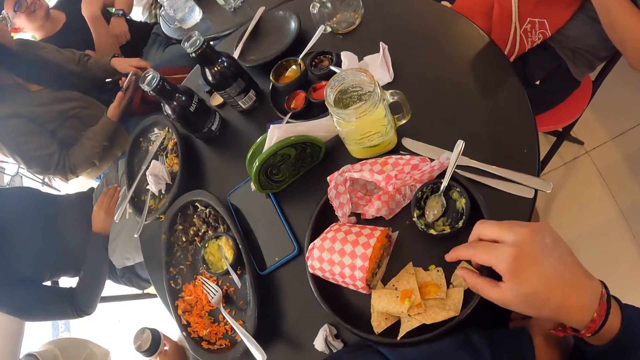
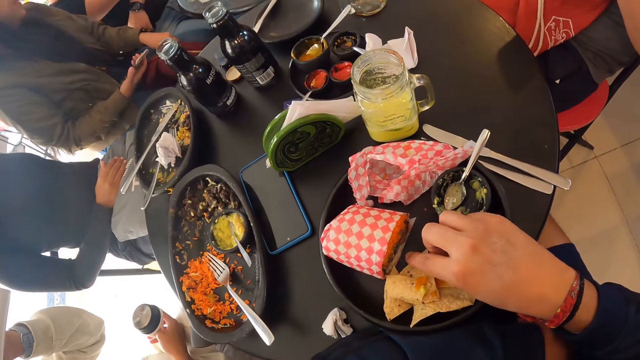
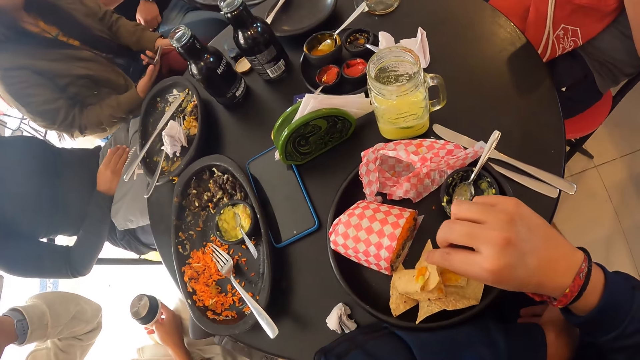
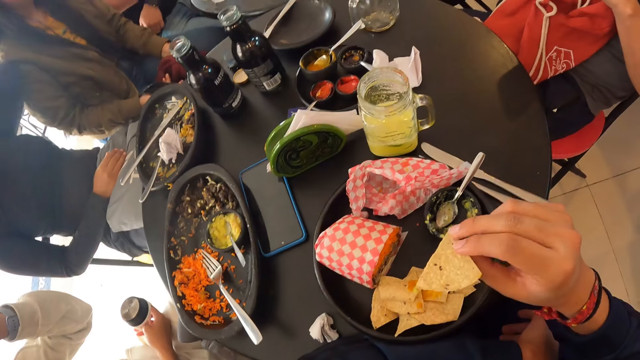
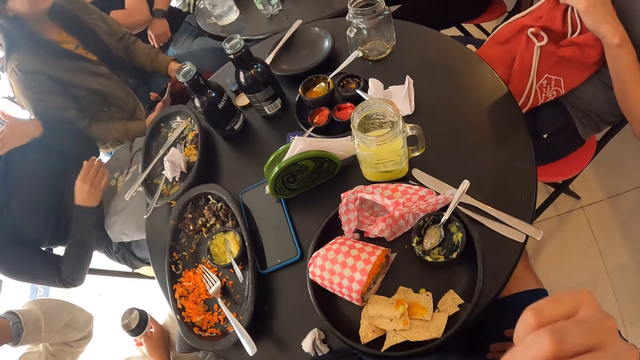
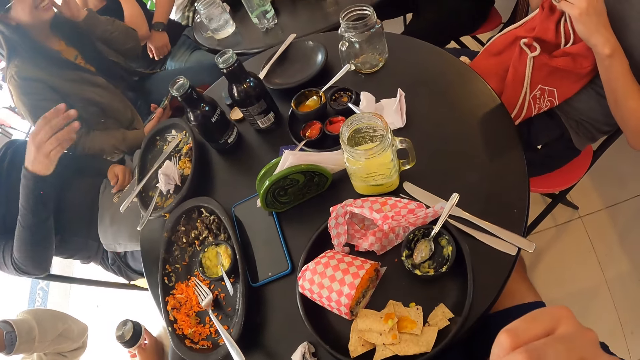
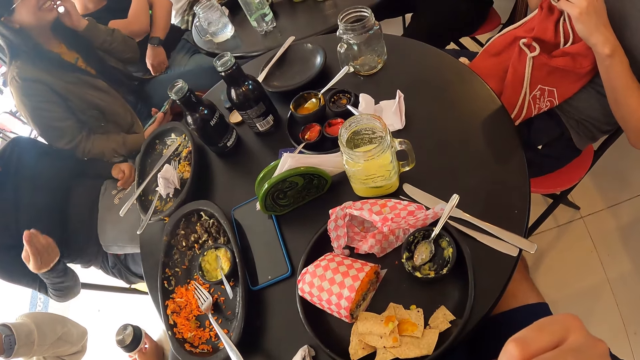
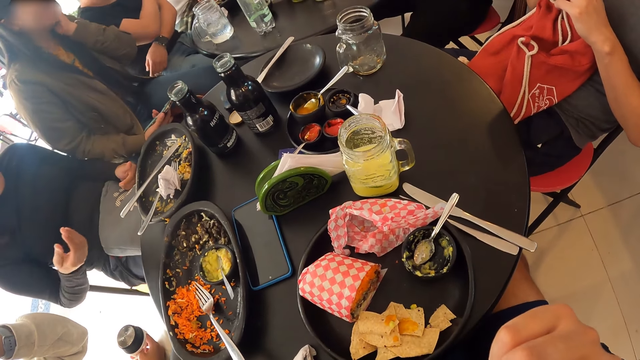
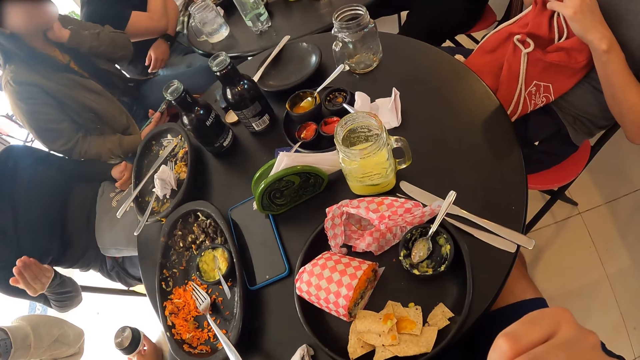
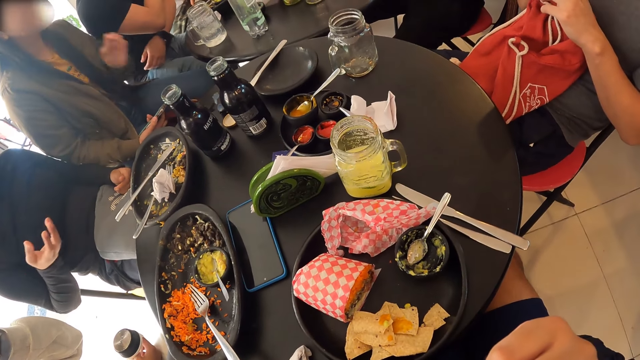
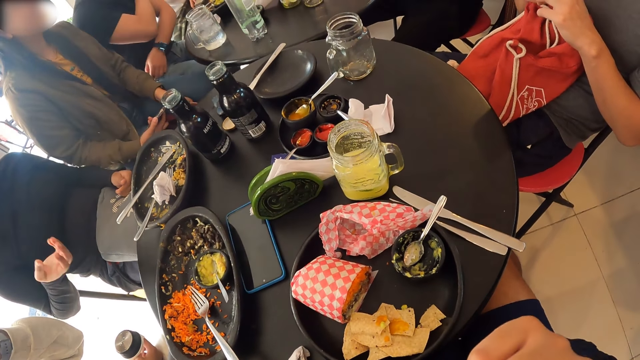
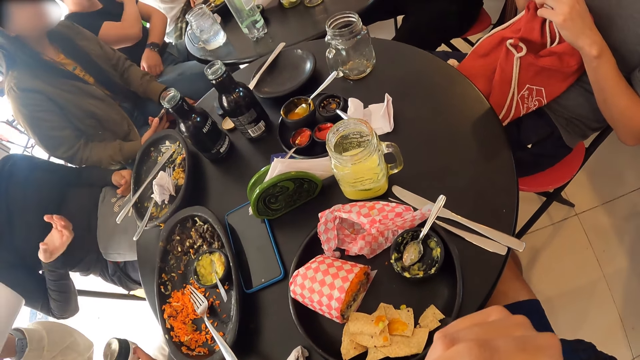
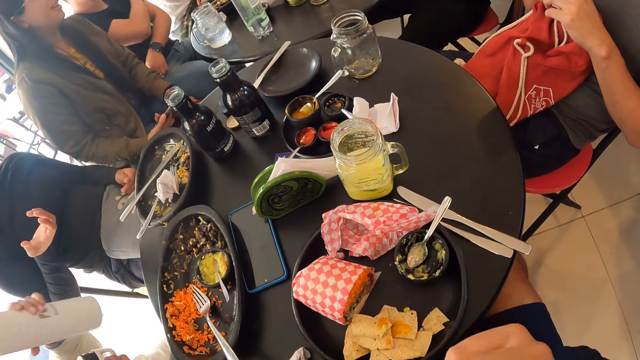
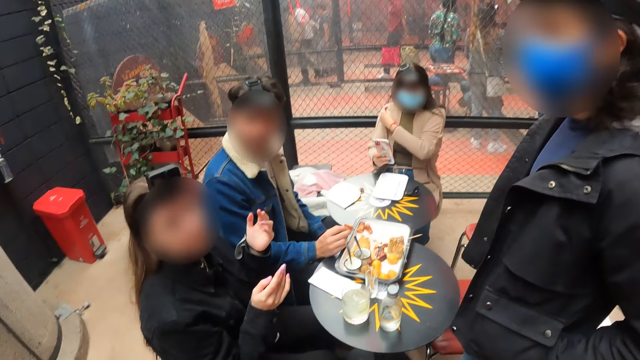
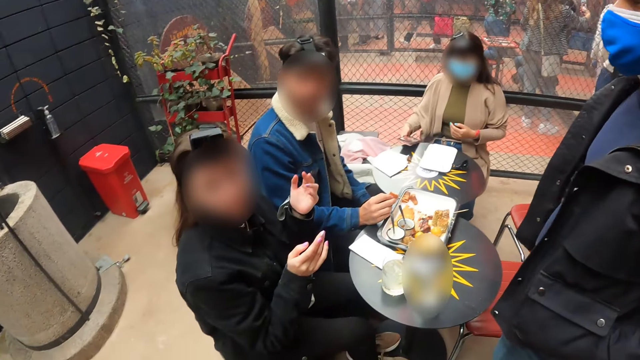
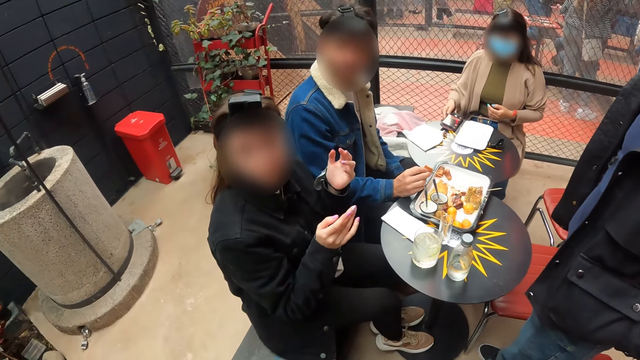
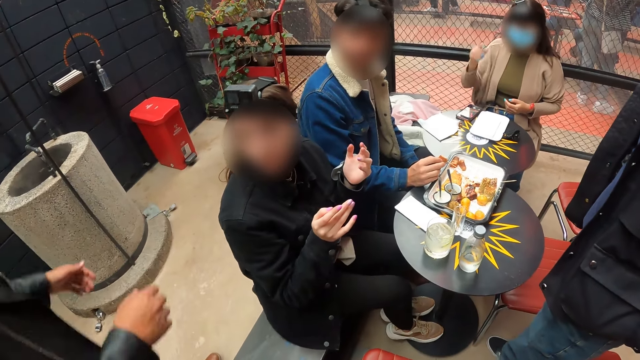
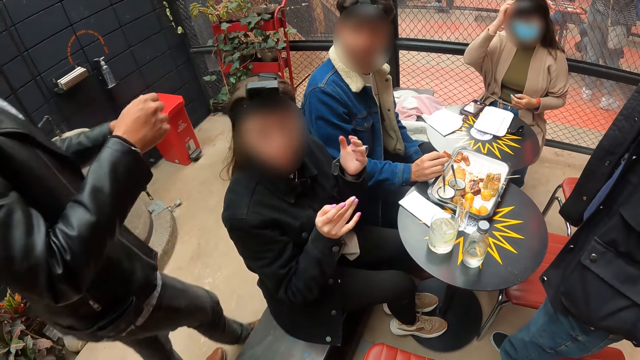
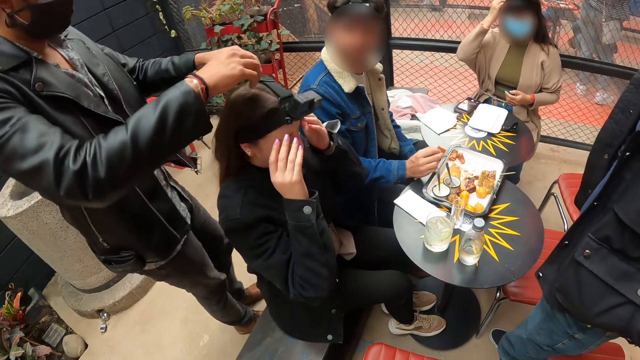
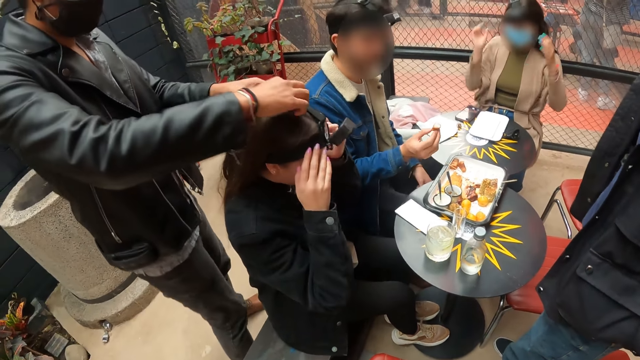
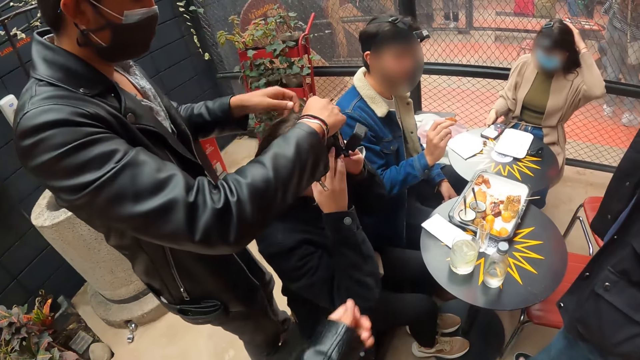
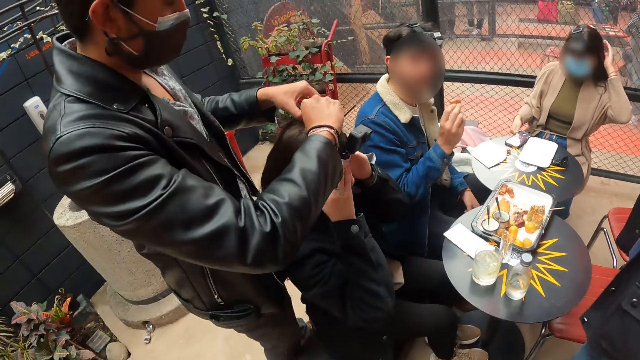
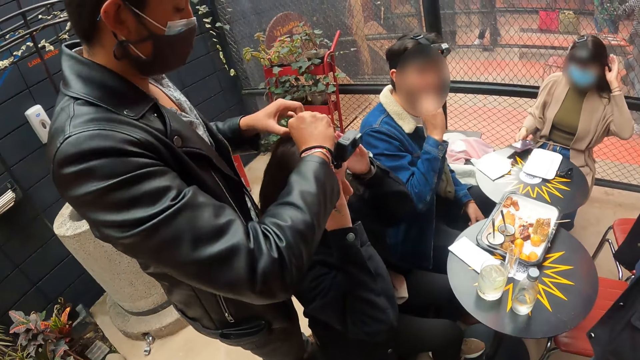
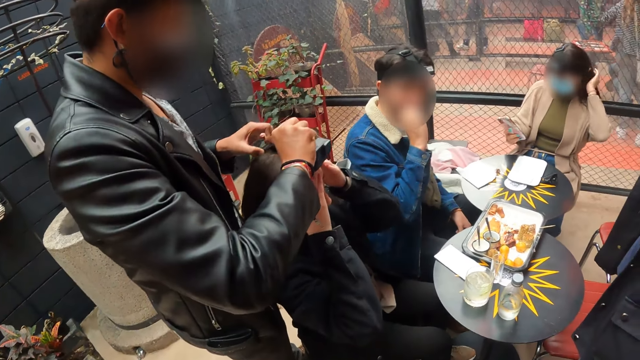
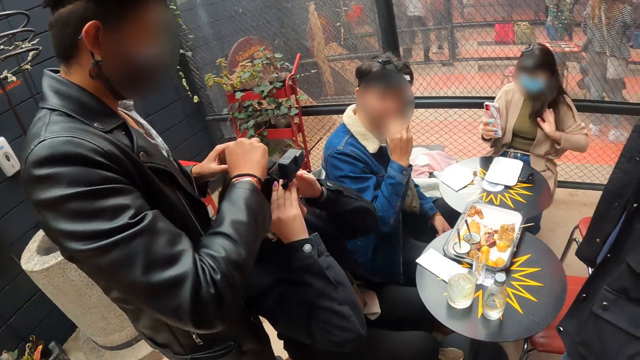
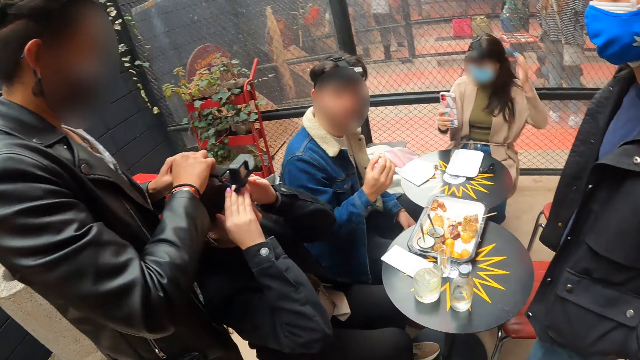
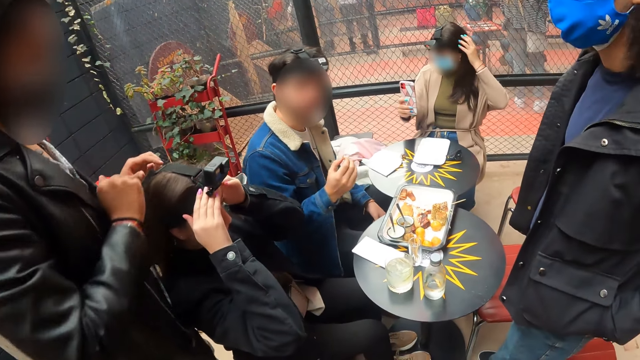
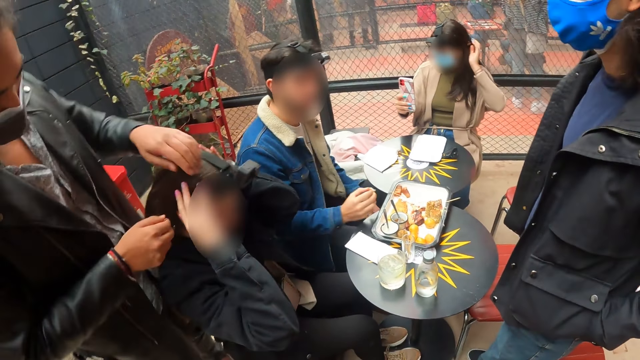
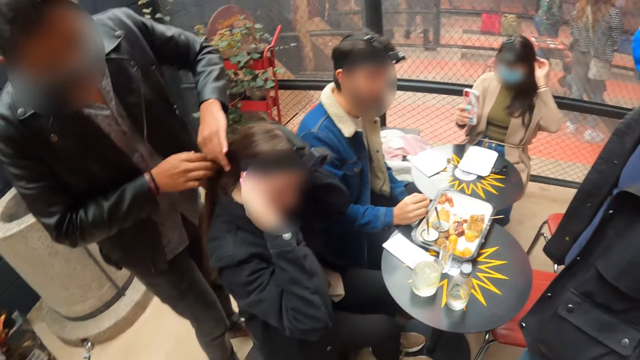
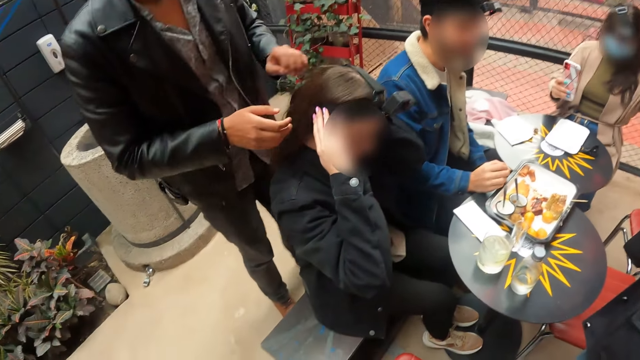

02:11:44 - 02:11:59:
The camera wearer picks up a chip from the plate with his right hand. He puts the chip in his mouth with his right hand. A woman drops a phone on a table with her right hand. A man adjusts another woman's hair with both hands. The camera wearer moves the hands.

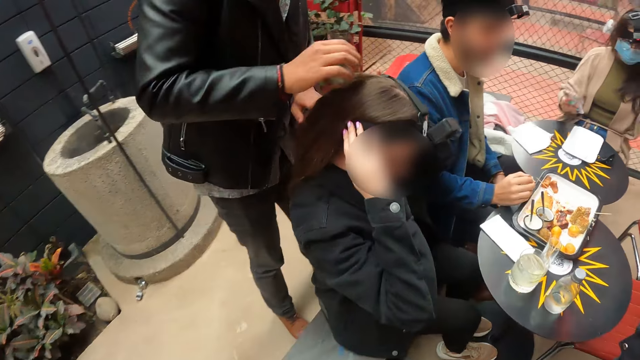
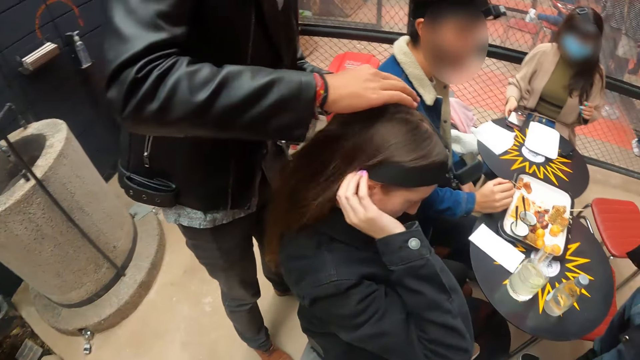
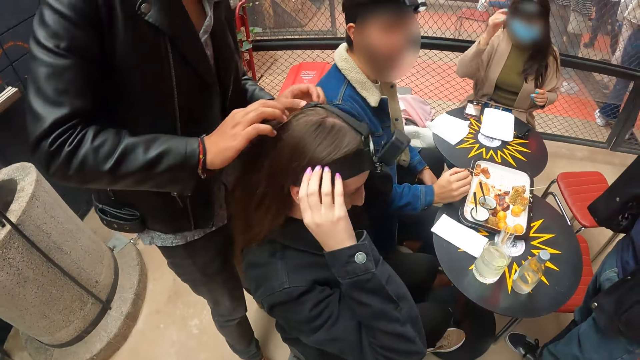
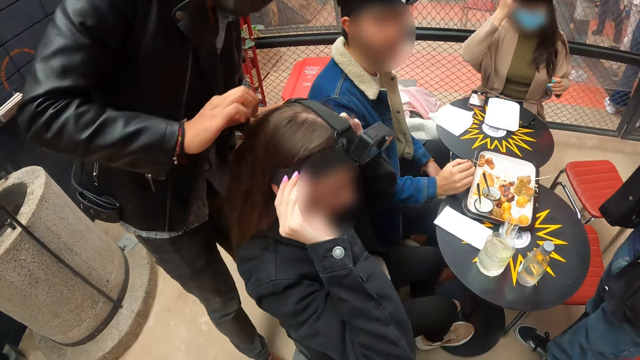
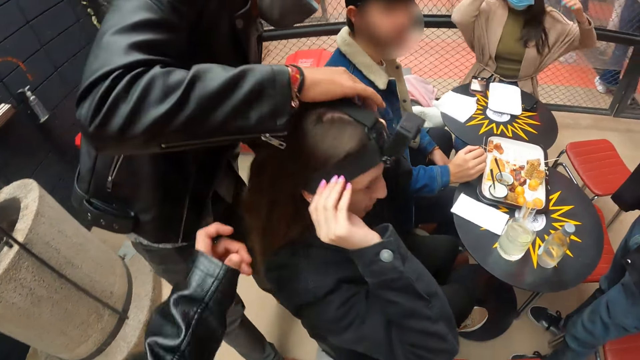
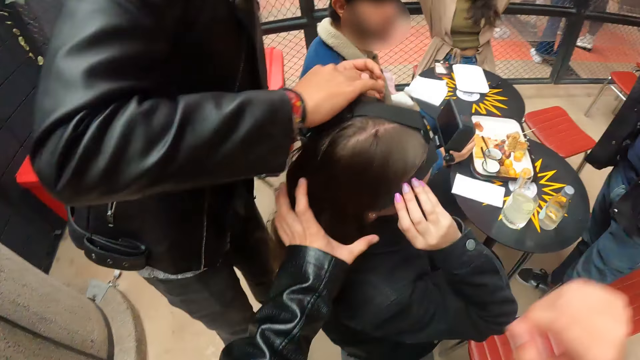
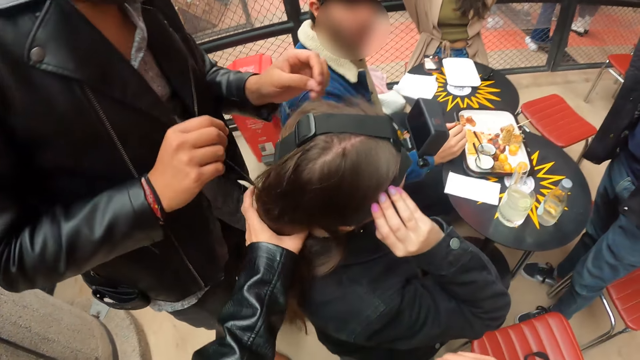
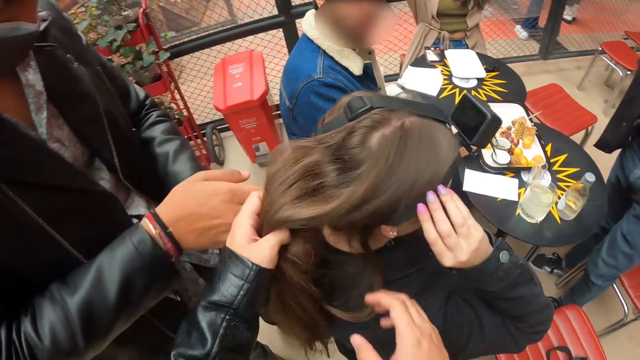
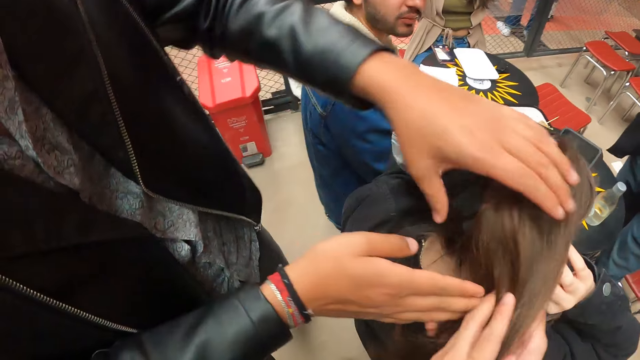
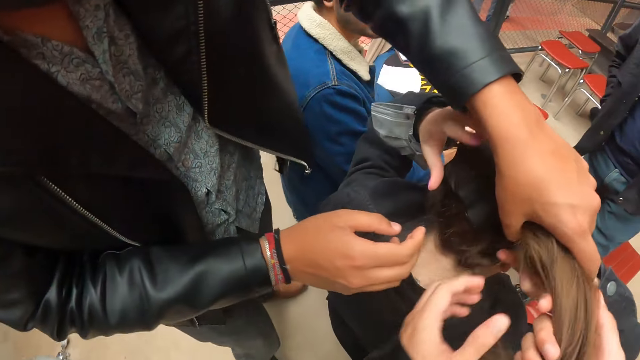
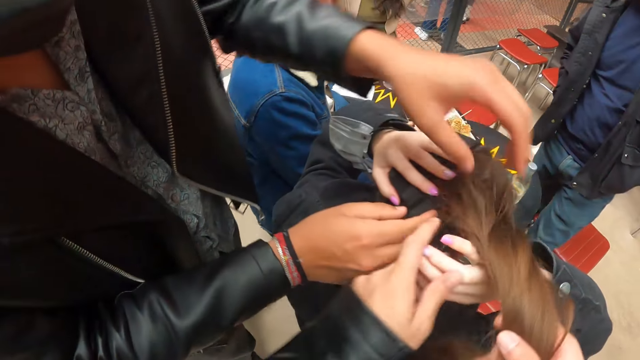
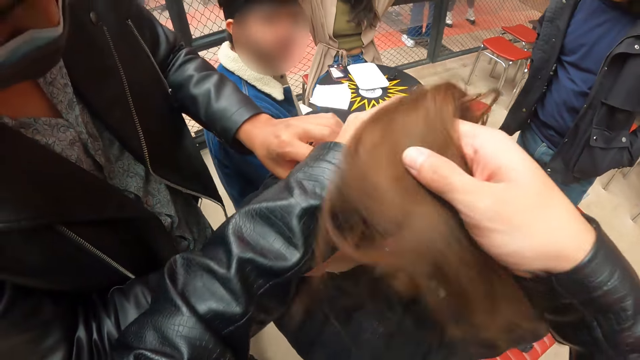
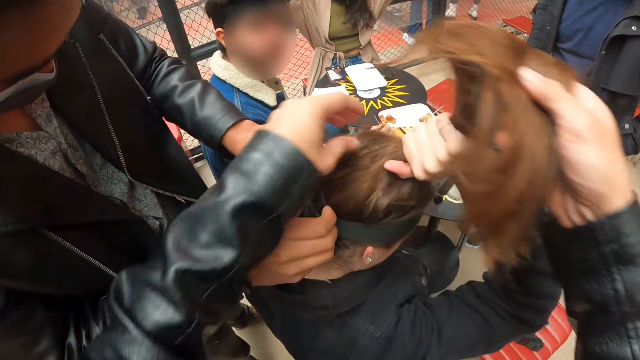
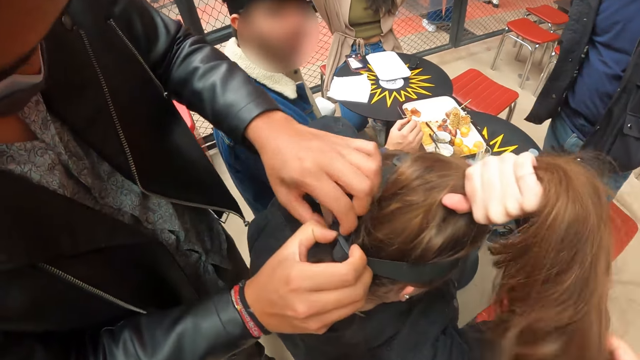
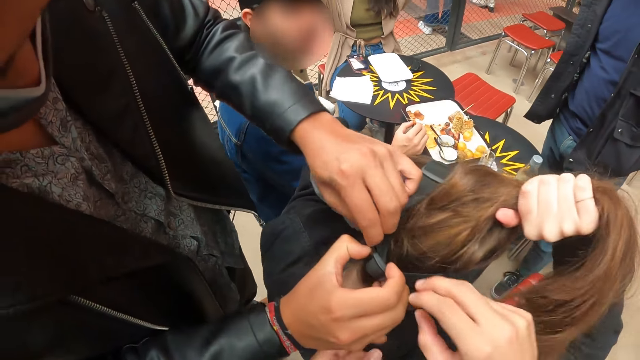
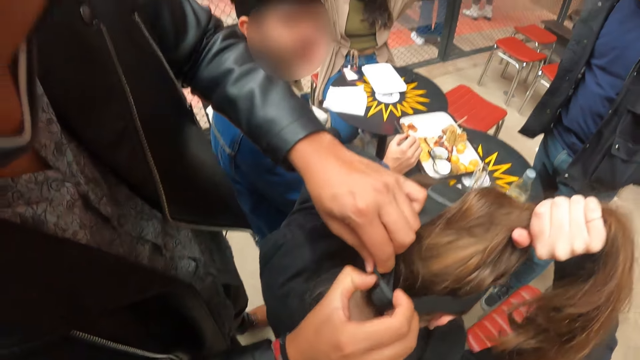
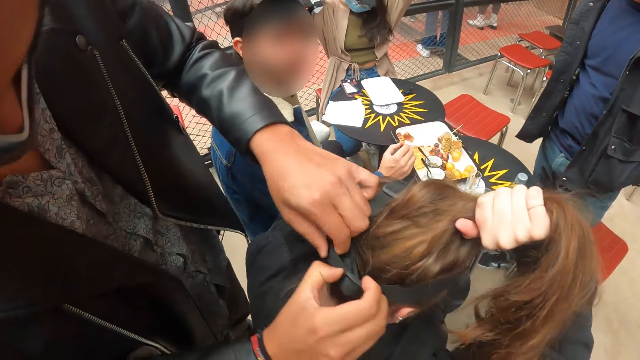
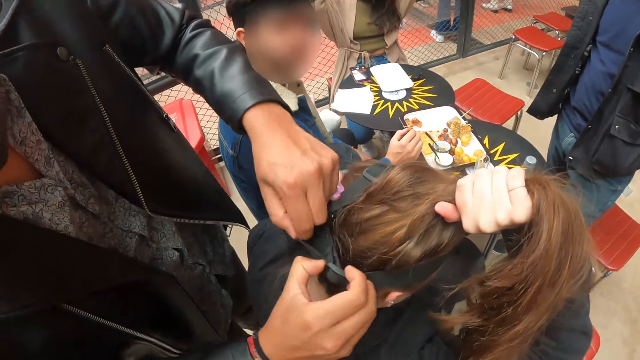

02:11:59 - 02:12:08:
The camera wearer holds a woman's hair with his left hand. He touches the hair of the woman. He holds the woman's hair with both hands. The woman puts her hands on her hair. A man adjusts the woman's camera belt on her head with both hands. The woman holds her hair with her right hand.
